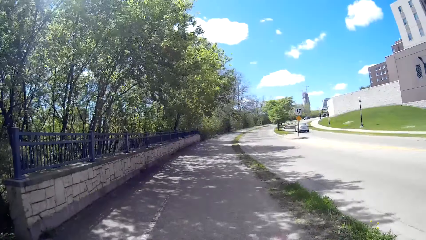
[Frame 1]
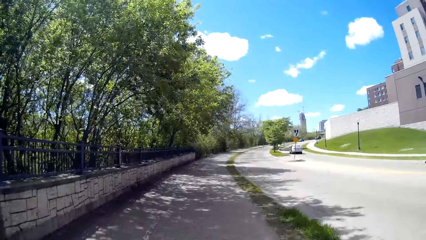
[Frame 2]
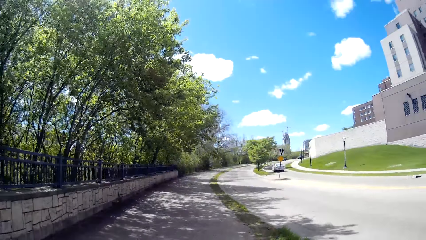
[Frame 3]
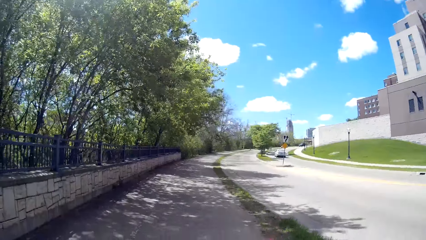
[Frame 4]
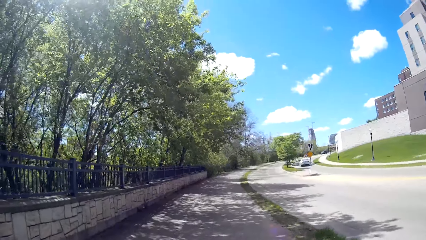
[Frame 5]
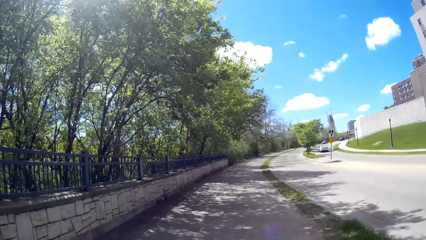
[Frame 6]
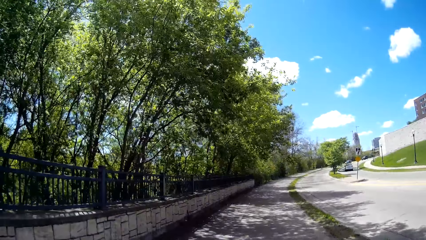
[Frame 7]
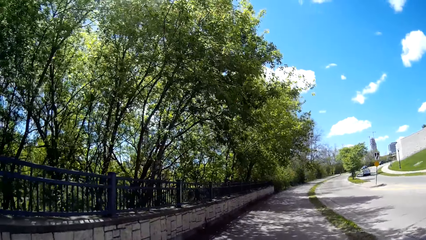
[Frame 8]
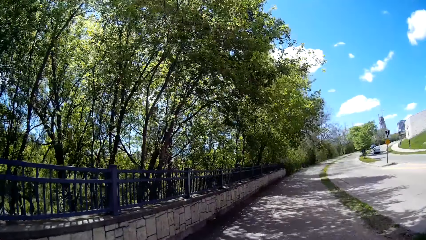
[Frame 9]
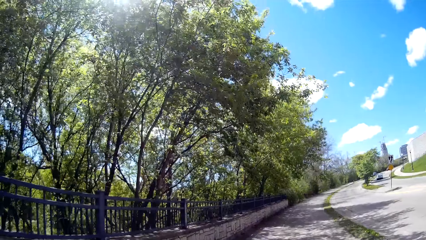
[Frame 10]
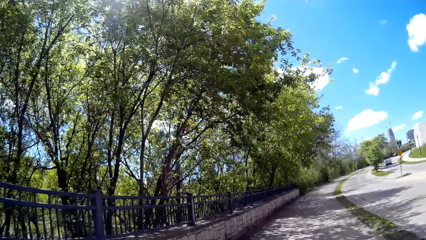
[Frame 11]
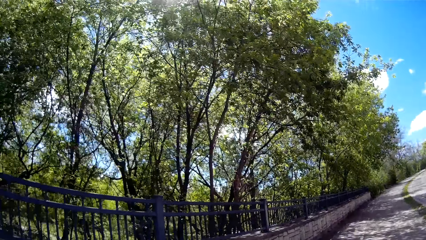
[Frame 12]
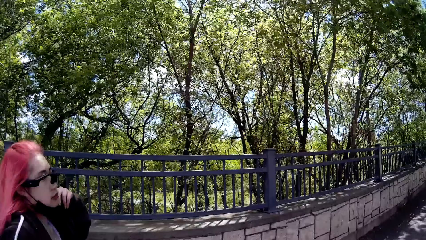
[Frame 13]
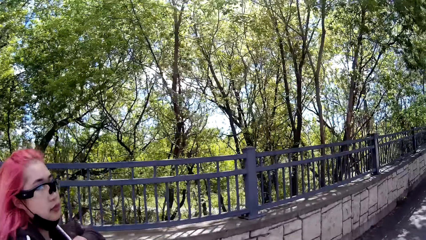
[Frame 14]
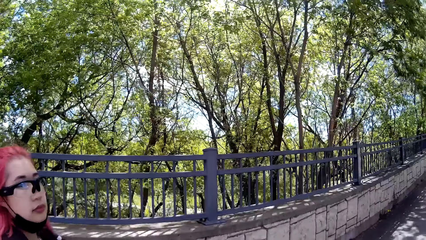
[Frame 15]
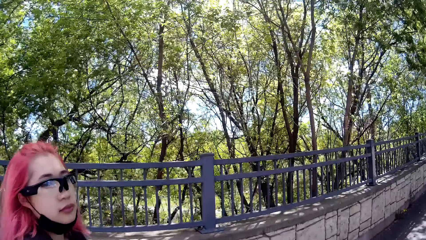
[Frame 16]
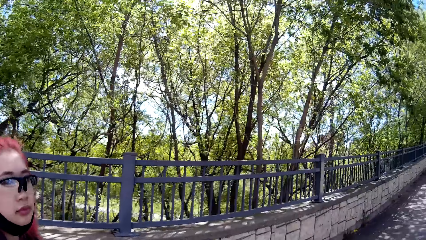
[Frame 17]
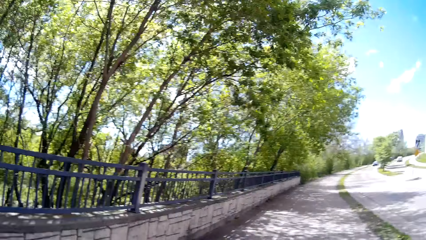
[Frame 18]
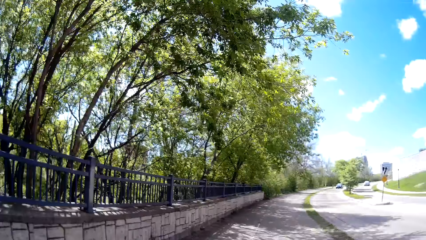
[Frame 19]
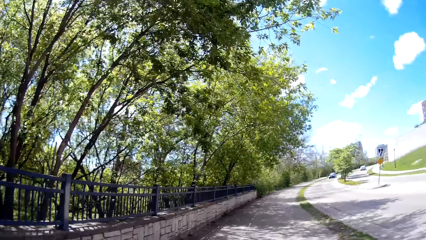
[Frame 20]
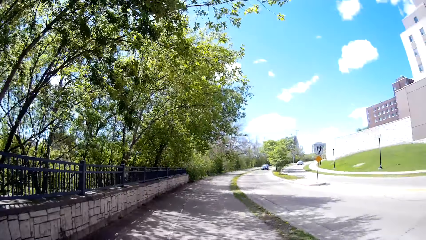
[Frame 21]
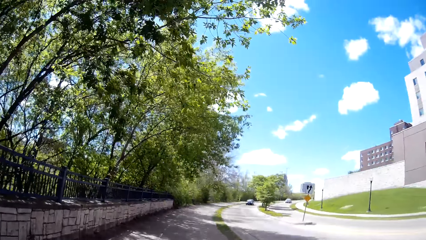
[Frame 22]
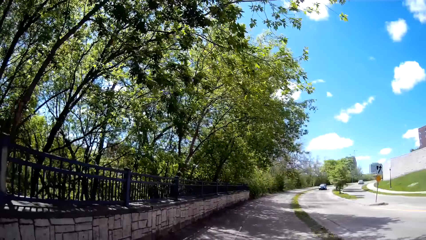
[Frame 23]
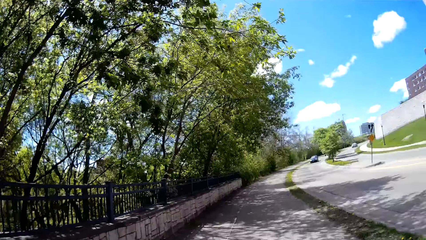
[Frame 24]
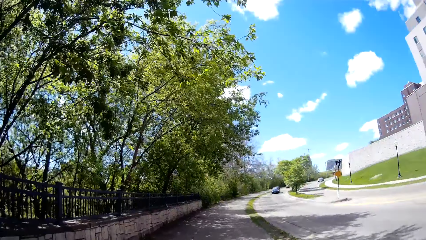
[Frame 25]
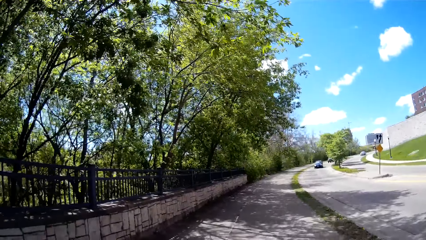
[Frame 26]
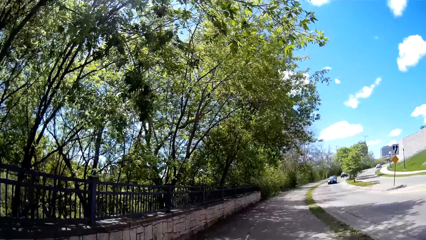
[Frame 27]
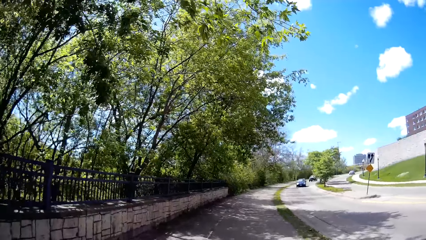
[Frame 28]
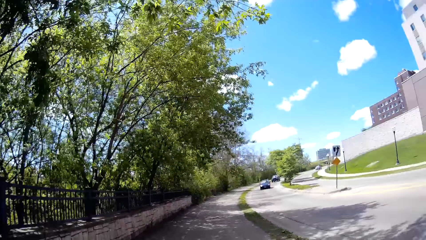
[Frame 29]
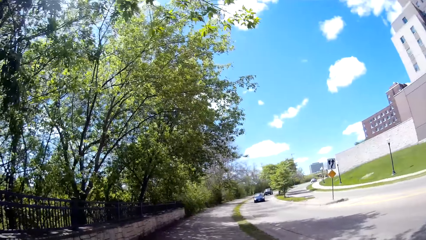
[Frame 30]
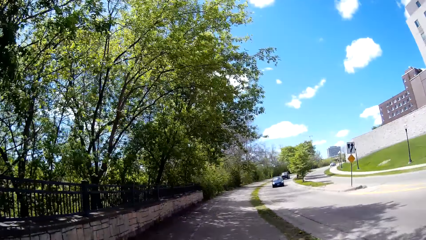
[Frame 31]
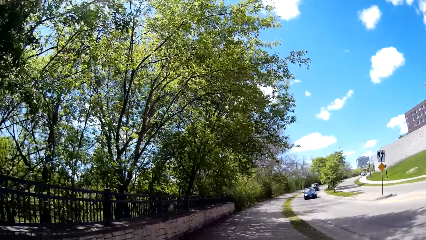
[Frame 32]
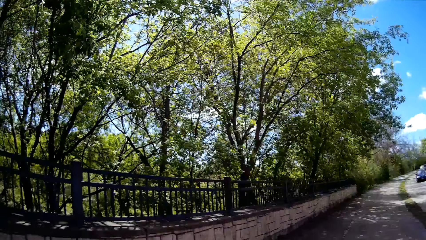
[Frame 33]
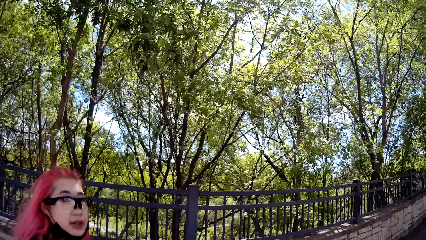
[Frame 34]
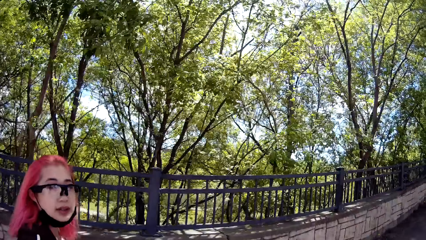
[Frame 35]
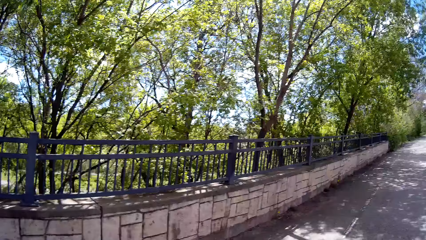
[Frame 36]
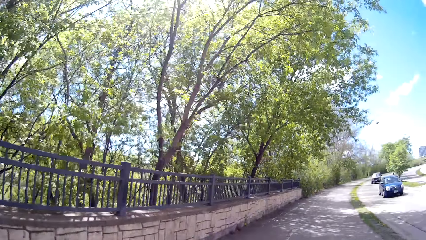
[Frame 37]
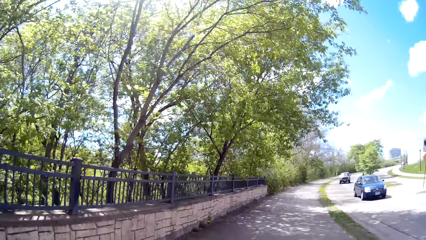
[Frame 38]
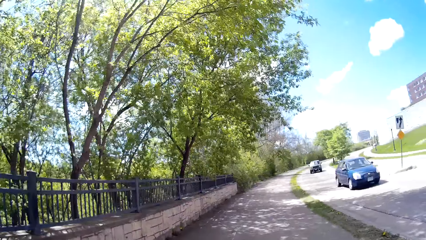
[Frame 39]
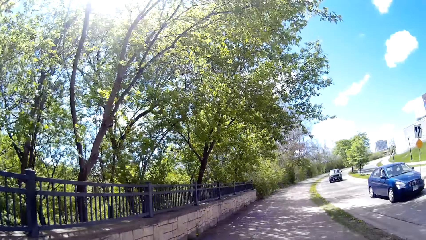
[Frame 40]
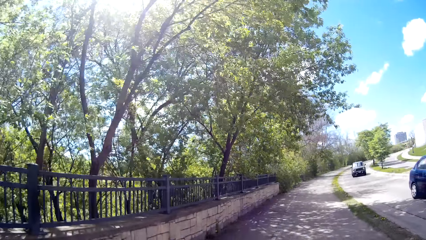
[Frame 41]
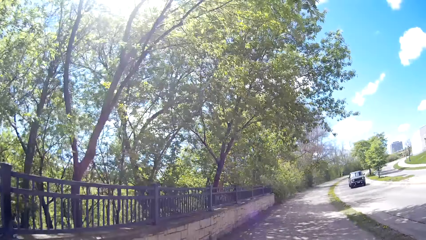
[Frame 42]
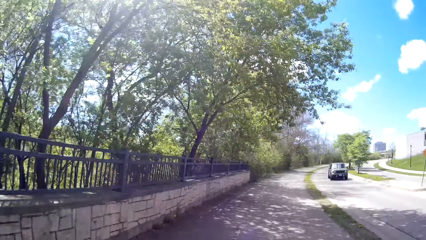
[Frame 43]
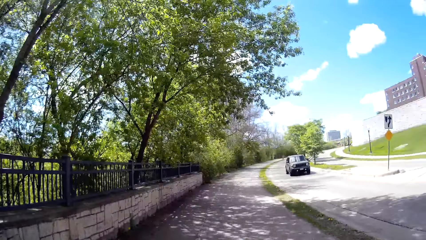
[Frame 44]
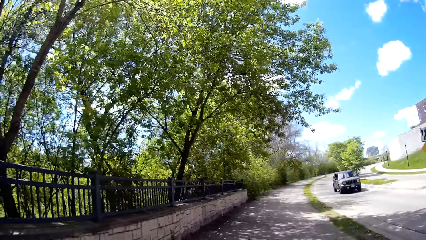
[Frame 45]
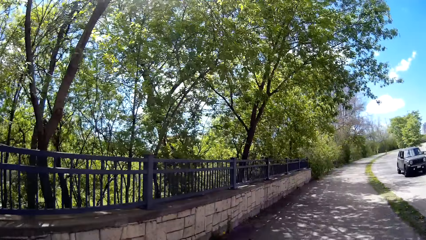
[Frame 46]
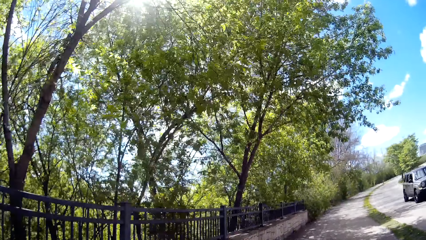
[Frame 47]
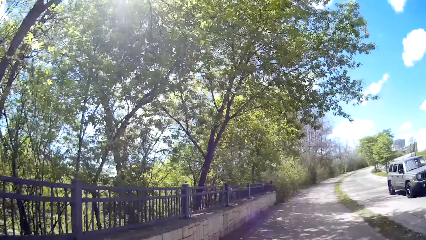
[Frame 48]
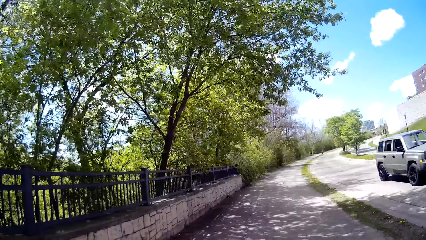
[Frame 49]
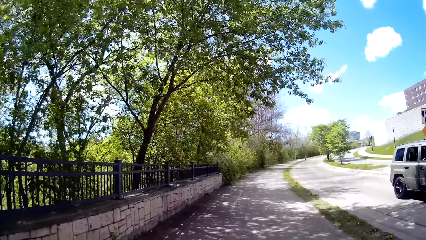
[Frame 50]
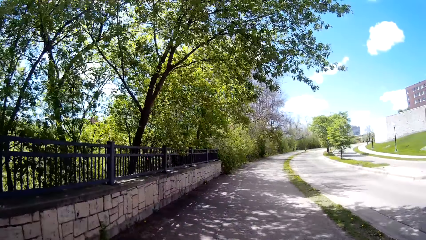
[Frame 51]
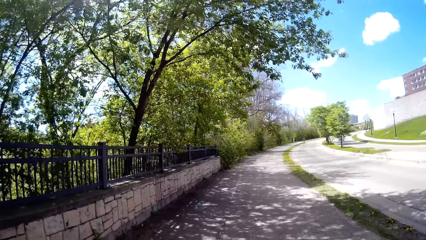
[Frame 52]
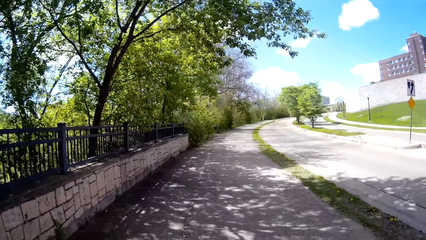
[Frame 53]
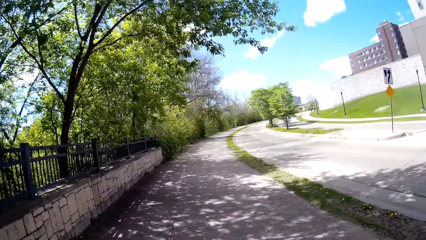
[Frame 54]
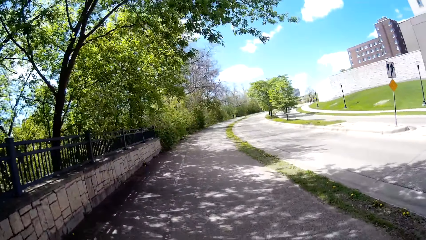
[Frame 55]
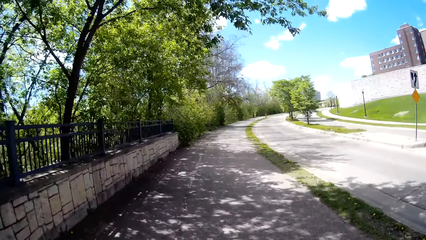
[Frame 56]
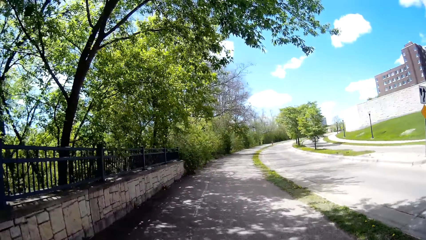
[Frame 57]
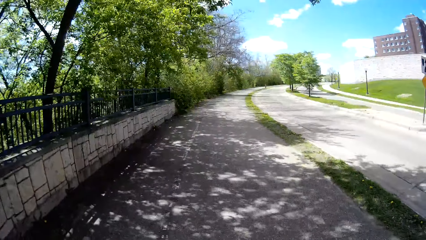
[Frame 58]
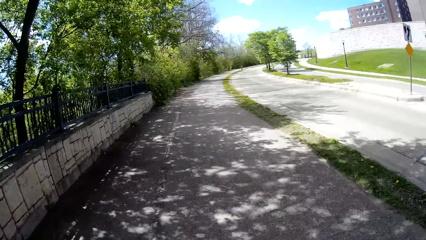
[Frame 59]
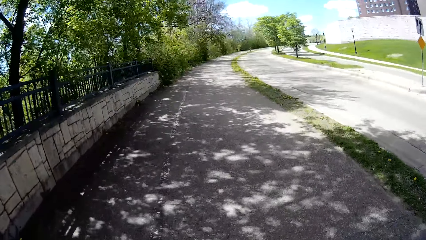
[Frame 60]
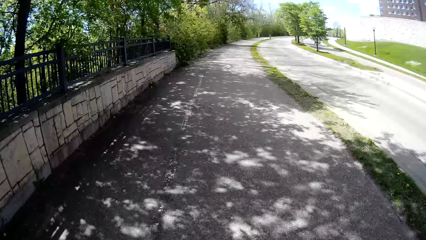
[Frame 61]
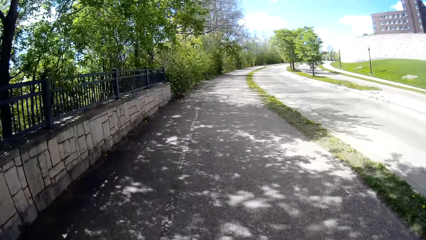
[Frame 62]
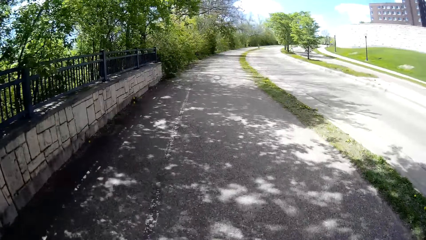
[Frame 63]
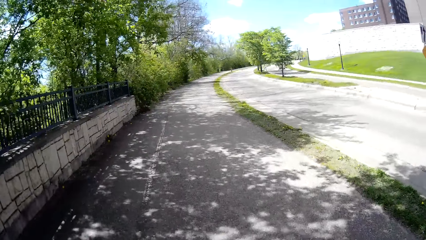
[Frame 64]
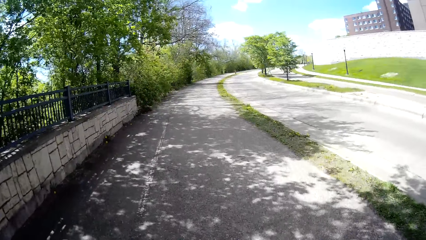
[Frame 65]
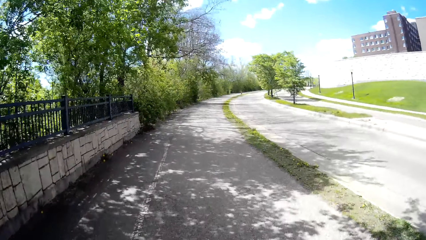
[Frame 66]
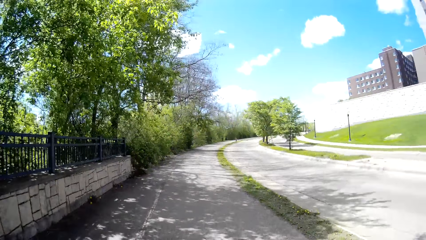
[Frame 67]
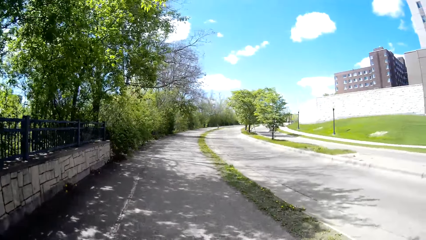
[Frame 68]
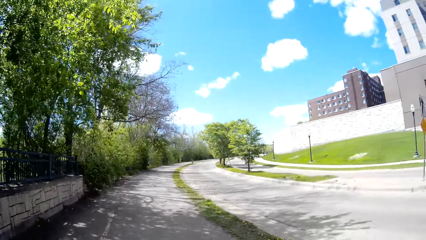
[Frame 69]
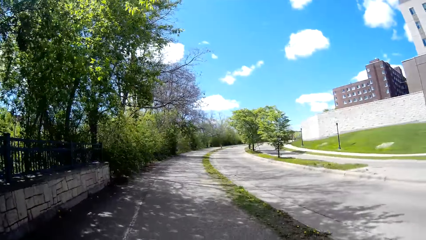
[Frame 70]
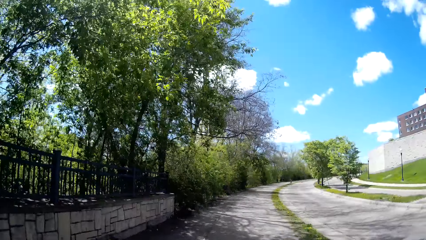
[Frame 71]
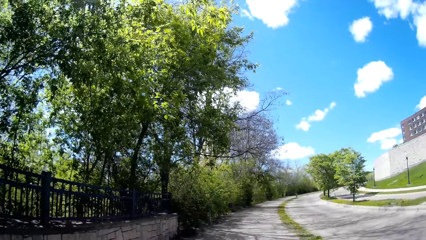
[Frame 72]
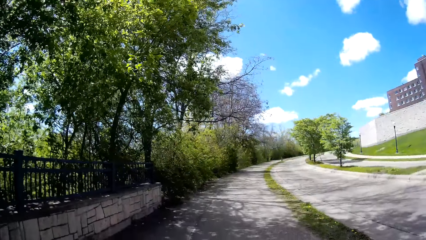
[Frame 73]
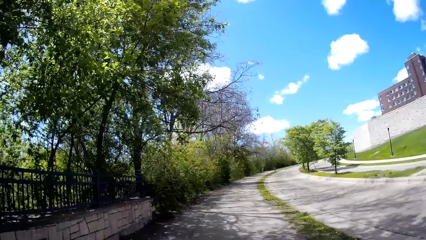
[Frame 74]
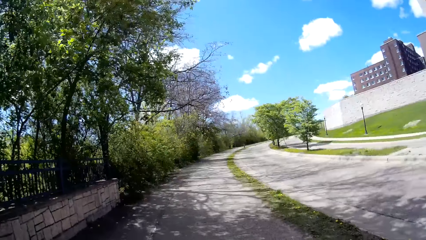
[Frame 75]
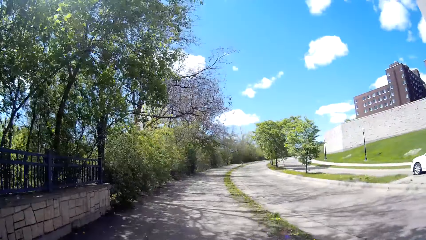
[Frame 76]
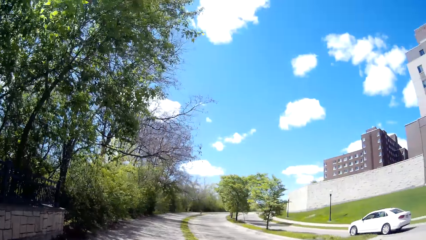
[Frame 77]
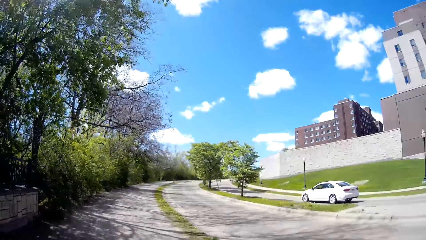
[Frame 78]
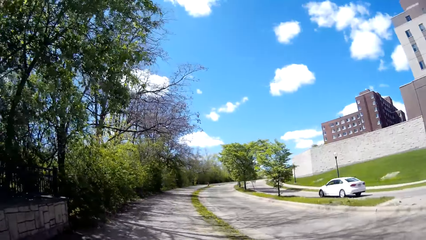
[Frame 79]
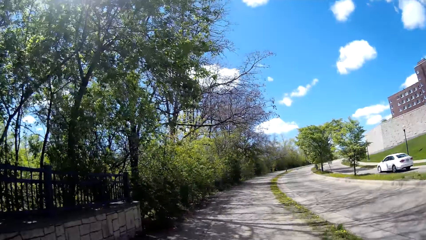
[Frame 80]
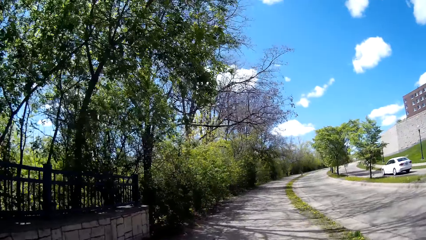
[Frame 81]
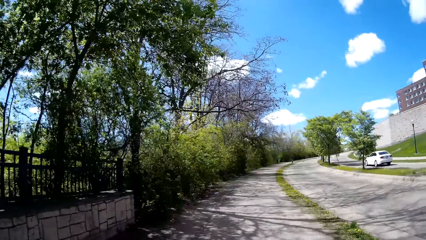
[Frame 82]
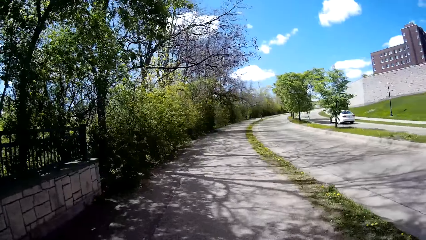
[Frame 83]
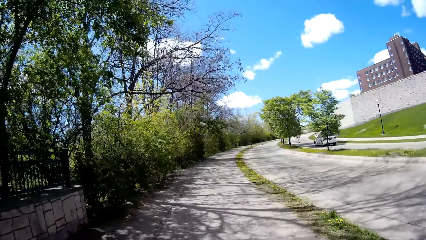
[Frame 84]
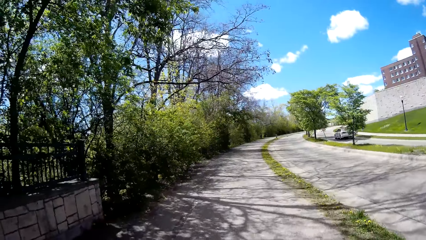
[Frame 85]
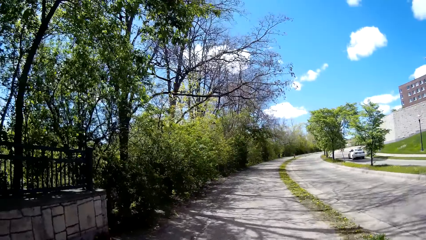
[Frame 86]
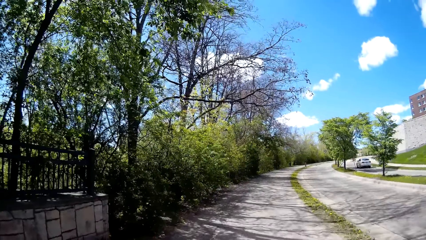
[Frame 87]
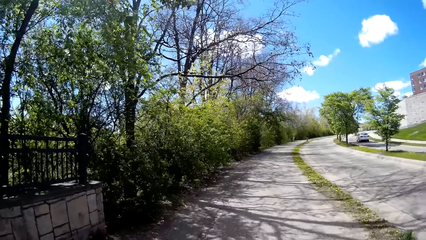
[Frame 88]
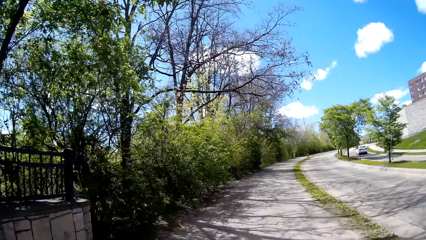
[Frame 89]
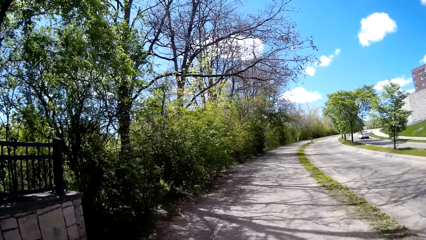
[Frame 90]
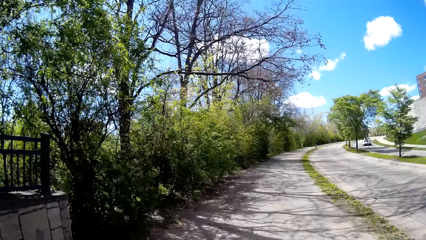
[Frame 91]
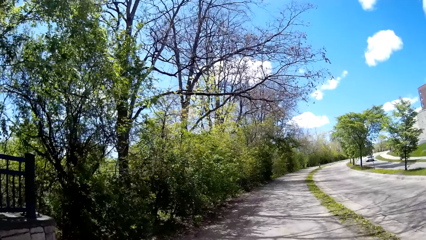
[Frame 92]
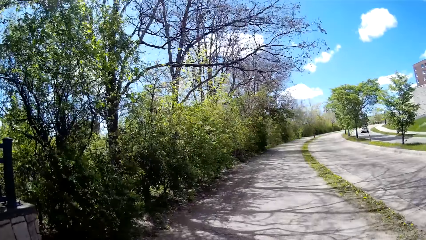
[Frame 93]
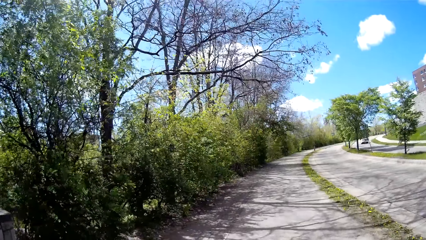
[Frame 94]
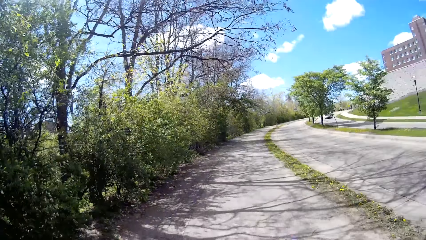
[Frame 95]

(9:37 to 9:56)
The camera wearer interacts with the woman along the sidewalk. The woman talks to them. The camera wearer walks around on the road. The woman interacts with them along the sidewalk. The camera wearer talks to the woman and walks around on the road. A car drives past them along the road repeatedly.
